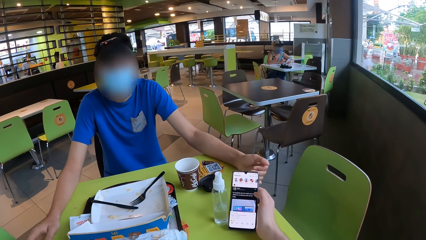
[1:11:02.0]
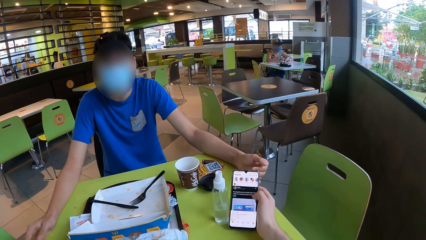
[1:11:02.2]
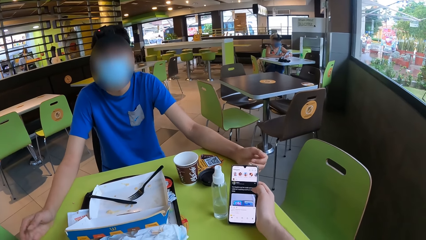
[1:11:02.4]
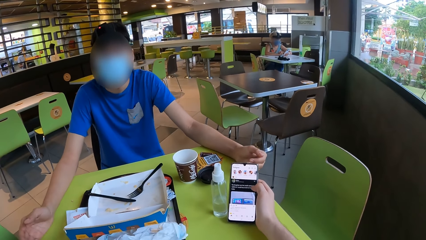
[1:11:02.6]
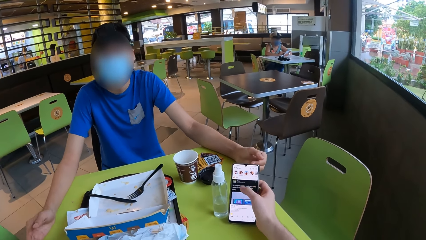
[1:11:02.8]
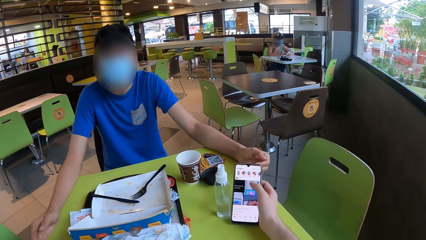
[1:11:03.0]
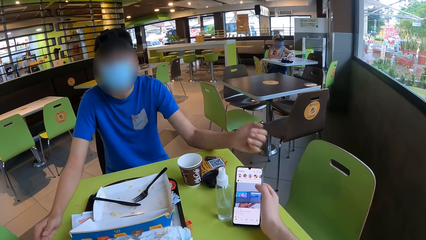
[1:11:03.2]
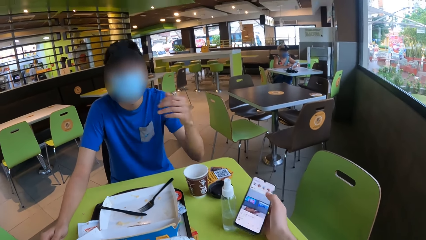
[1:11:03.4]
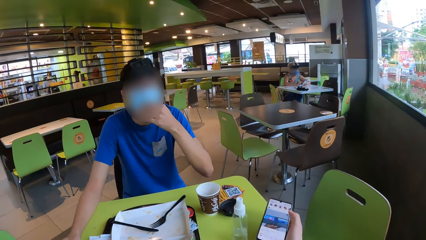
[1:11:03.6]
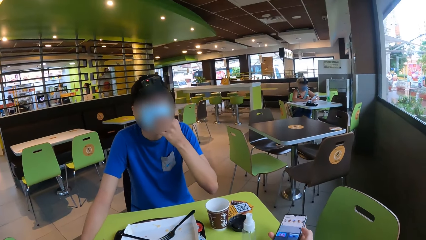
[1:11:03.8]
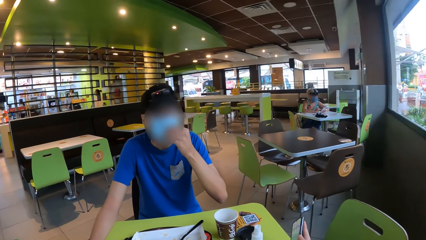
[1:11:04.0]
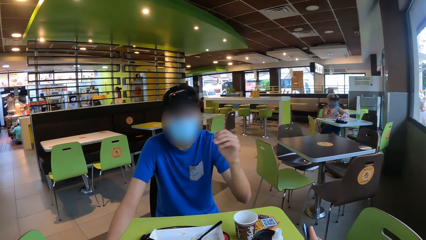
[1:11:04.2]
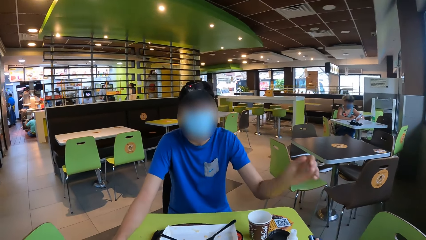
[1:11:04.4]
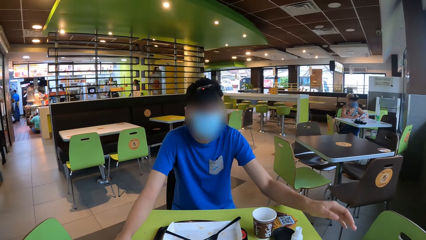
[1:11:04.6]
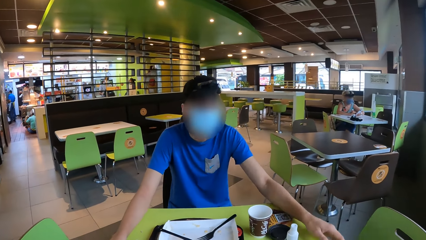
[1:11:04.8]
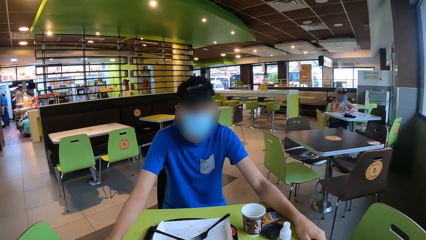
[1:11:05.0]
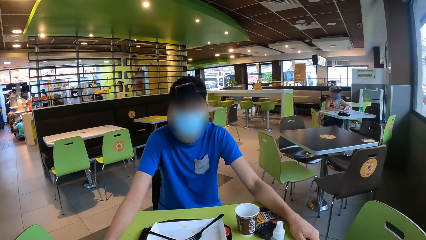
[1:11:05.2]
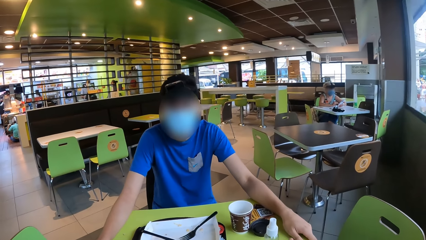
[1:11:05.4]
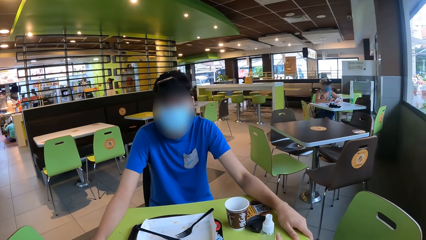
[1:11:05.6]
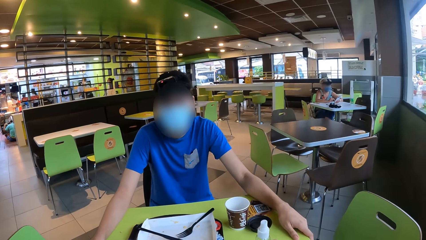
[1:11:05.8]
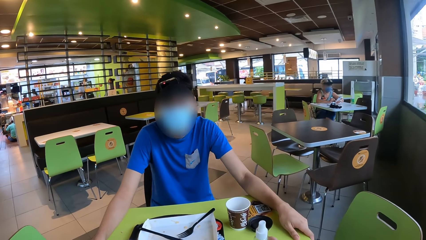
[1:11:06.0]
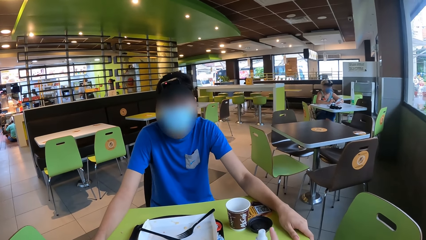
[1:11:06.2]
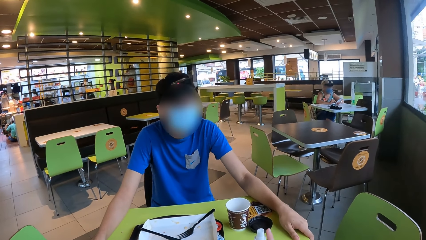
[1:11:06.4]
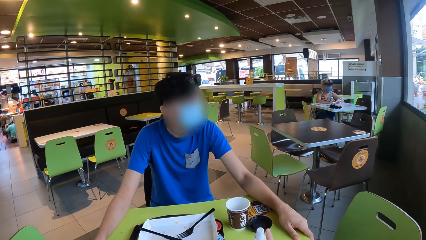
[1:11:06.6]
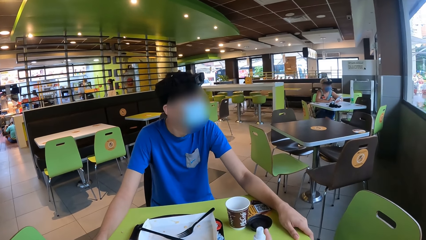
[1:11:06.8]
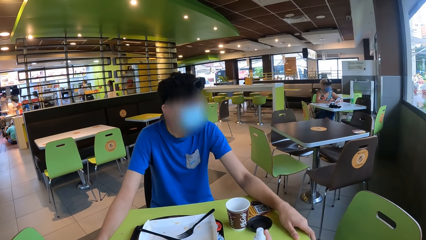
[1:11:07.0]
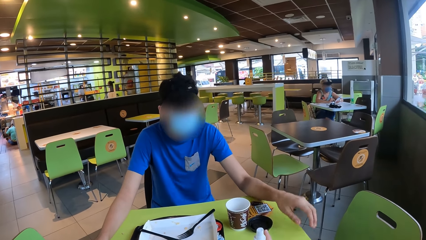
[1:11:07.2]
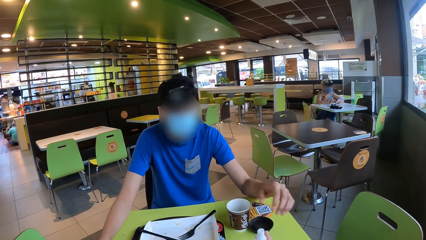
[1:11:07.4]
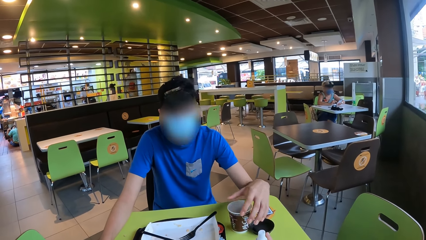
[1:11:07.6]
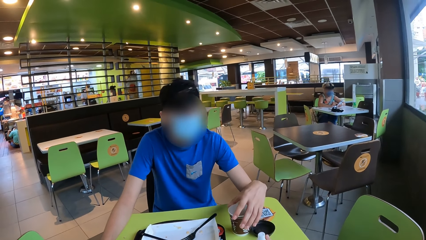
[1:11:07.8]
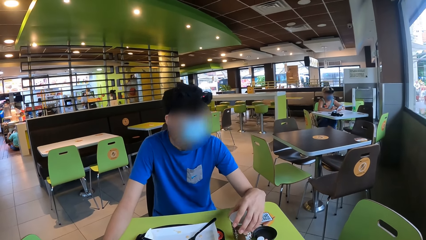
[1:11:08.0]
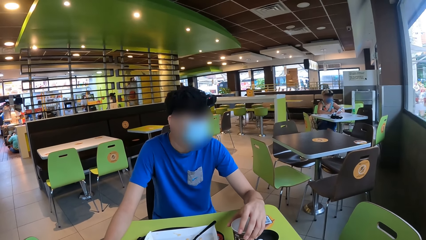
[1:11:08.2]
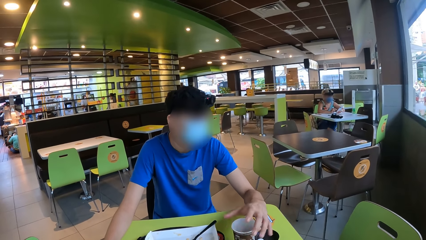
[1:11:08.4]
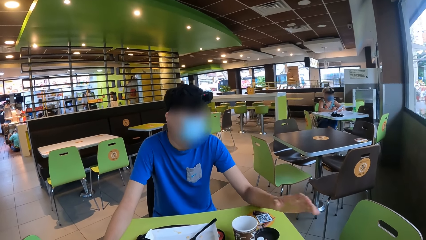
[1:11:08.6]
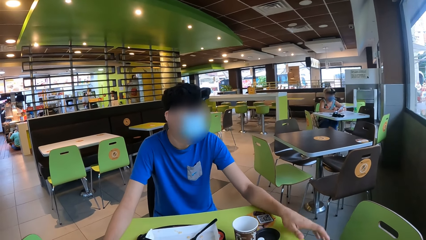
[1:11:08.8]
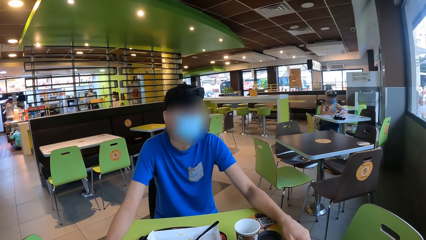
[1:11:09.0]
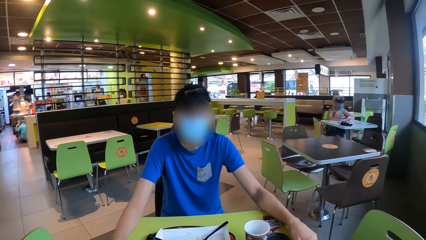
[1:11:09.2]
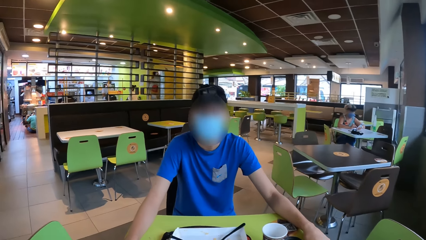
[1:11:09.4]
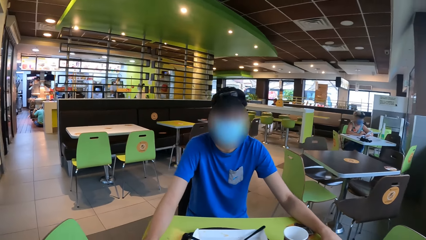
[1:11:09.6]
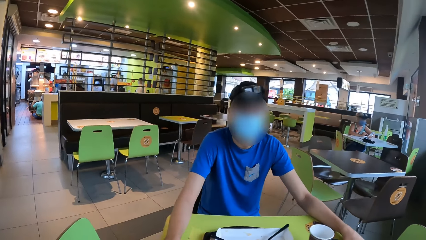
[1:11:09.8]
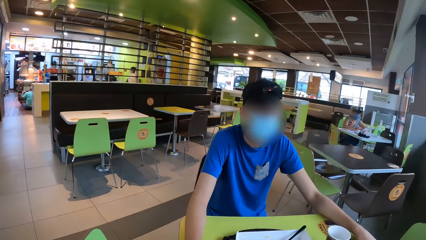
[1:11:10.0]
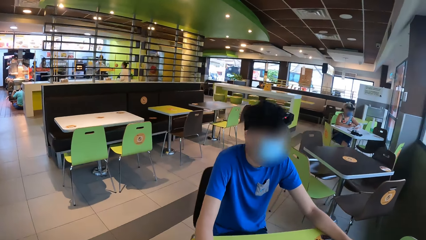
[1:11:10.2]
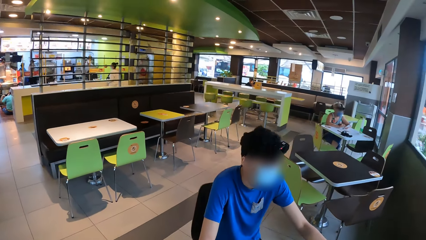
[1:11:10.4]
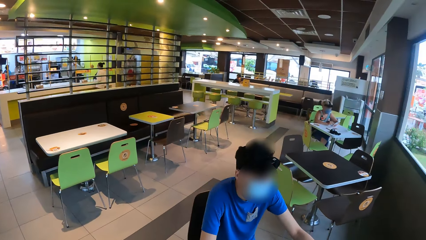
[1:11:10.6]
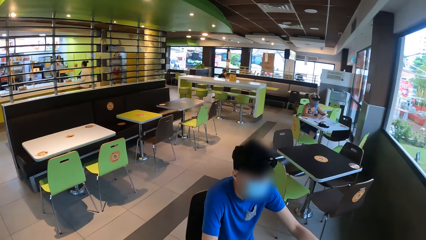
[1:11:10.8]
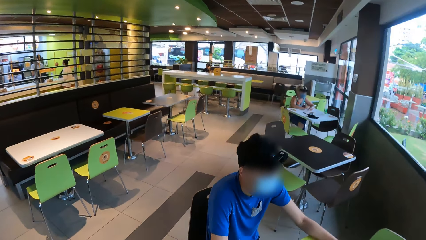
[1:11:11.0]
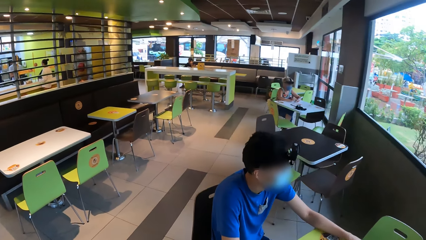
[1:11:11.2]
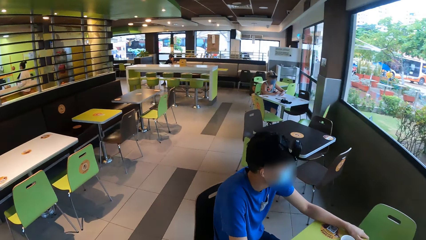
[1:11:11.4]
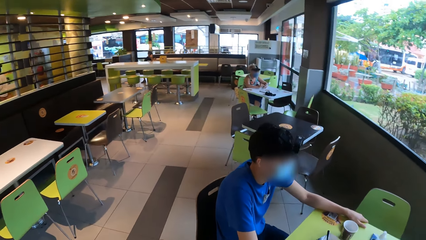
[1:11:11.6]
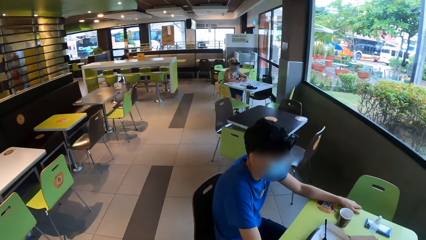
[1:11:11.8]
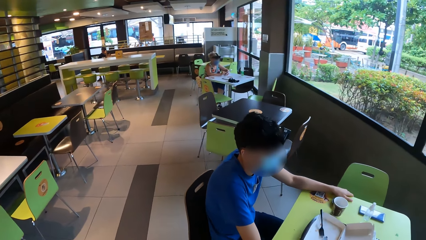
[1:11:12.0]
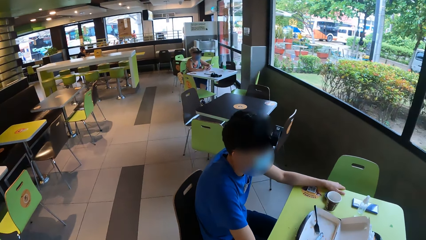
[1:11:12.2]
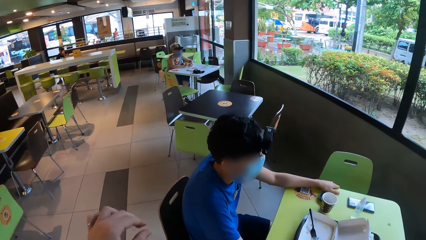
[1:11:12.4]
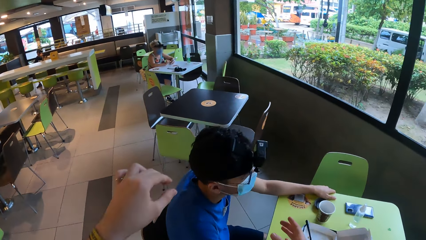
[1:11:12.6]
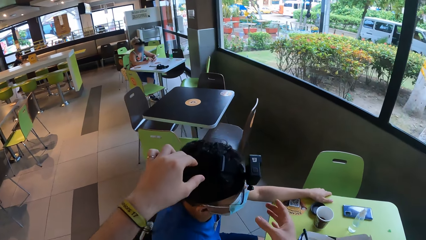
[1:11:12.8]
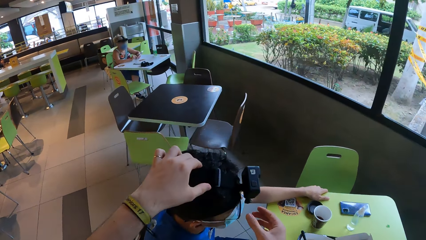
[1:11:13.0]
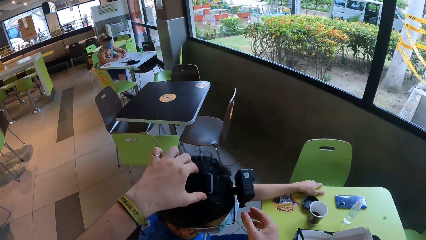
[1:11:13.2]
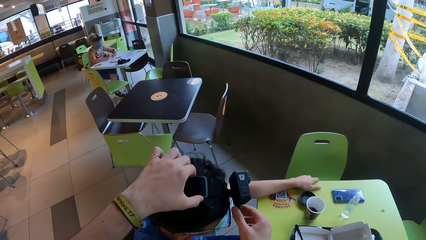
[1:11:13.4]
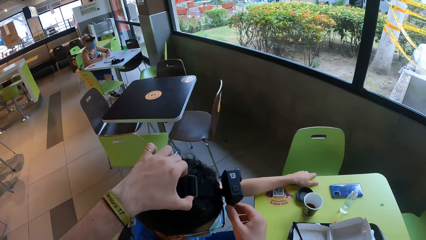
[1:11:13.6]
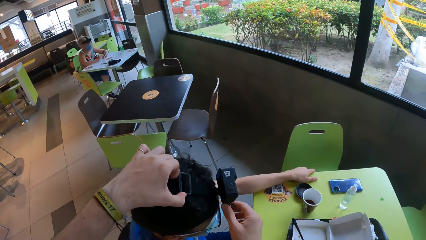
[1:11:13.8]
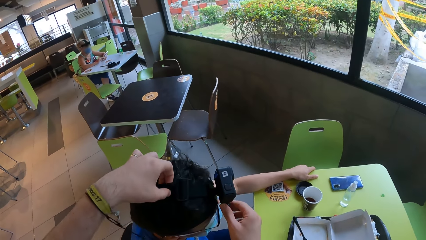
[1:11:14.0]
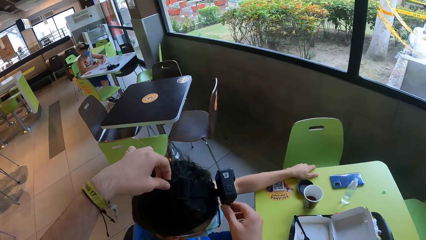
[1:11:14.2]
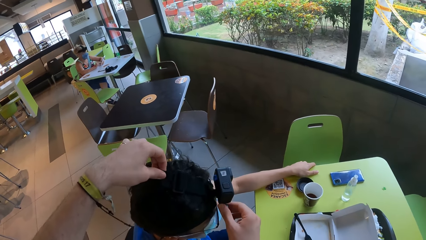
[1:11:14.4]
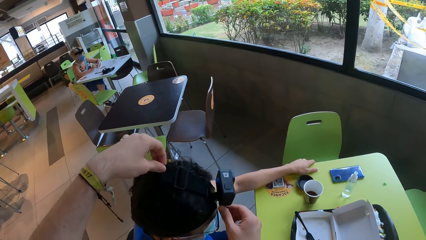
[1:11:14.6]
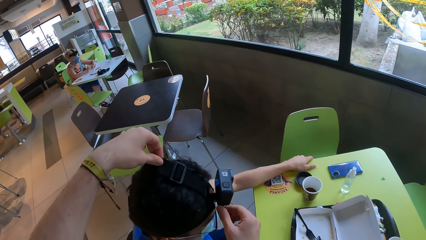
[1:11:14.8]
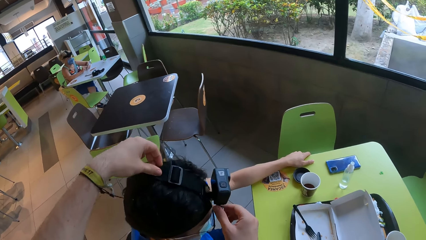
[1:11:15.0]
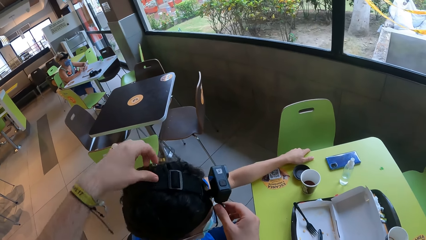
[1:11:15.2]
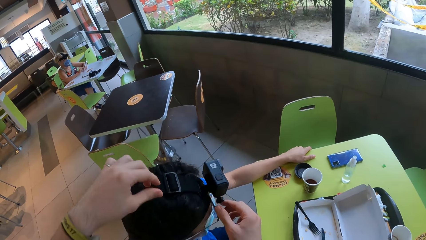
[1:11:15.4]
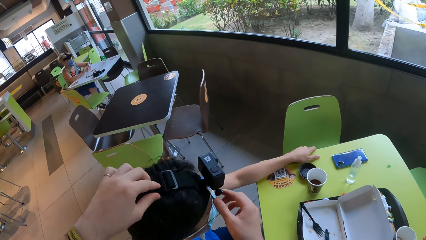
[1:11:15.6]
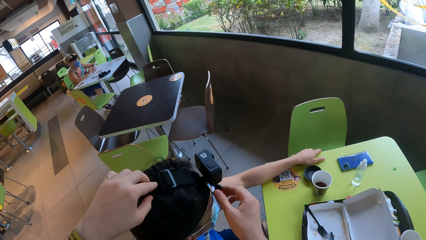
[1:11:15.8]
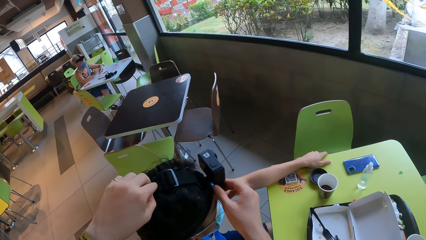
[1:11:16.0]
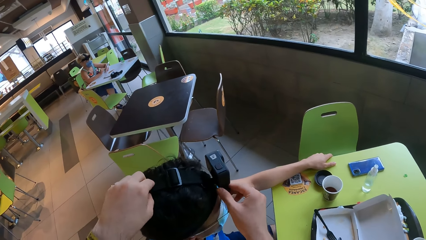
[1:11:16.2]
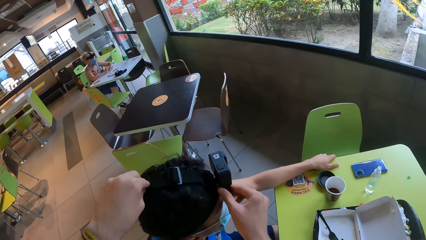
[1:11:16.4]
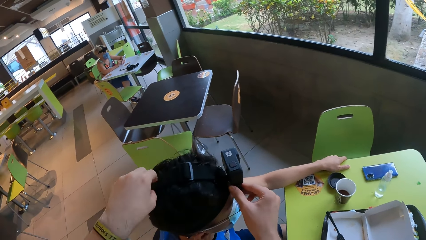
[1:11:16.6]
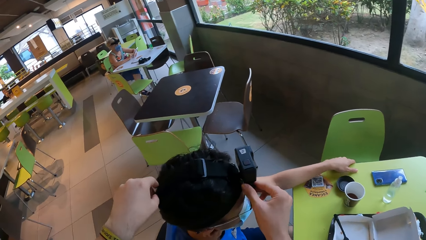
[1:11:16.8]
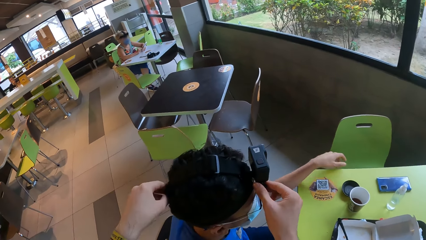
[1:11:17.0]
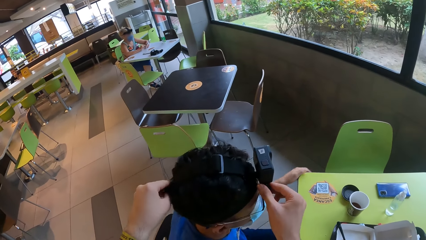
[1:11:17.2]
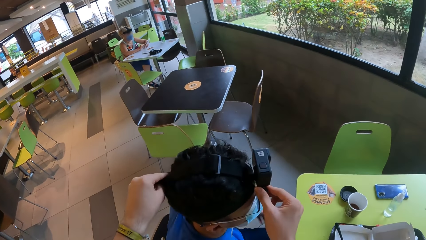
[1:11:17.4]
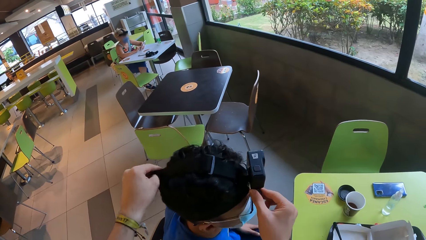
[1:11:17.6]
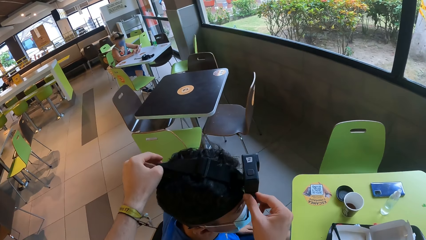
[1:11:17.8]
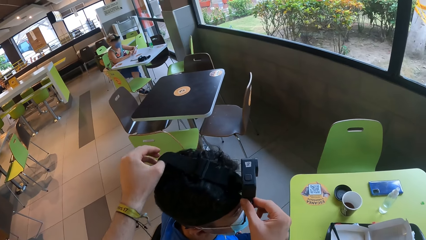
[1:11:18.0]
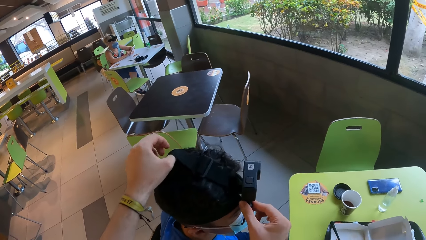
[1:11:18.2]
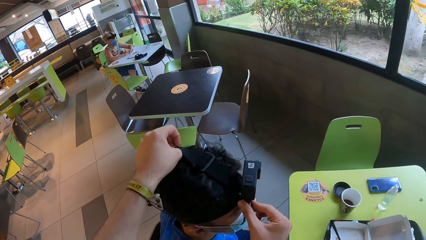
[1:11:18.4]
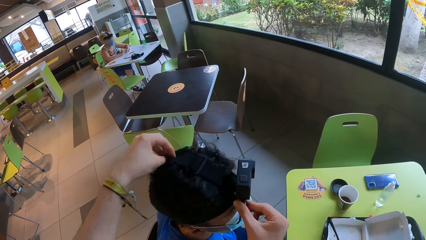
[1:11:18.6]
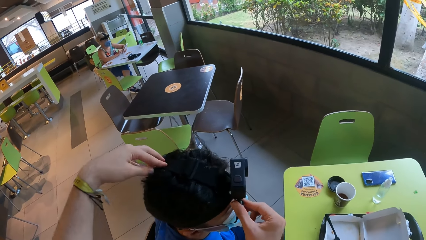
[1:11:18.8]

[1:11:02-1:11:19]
The camera wearer places a phone on the table. A man moves the phone or a cup on the table. The camera wearer wakes up from the chair. They adjust the camera of the man.
